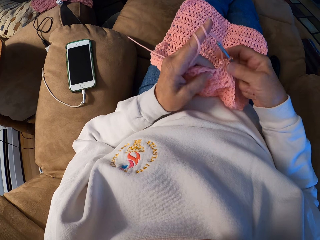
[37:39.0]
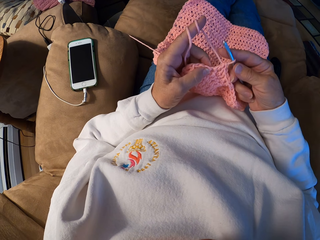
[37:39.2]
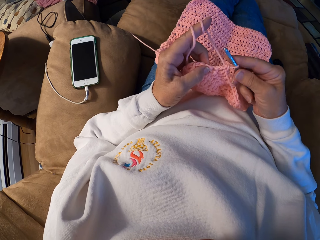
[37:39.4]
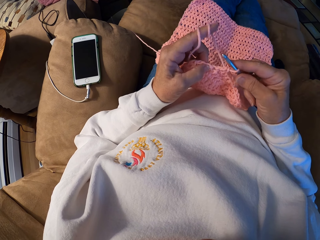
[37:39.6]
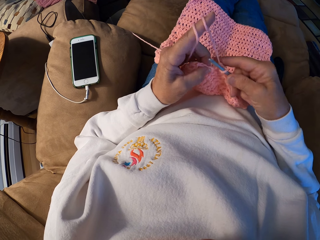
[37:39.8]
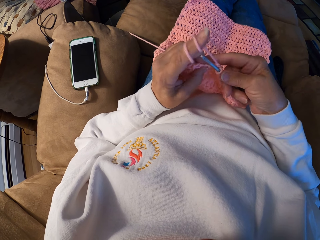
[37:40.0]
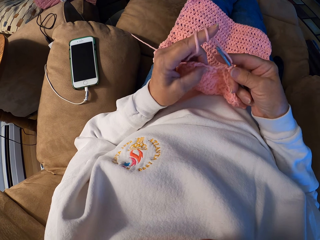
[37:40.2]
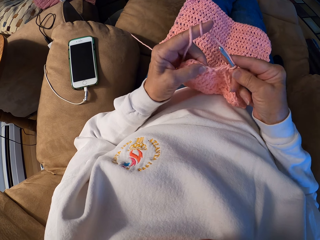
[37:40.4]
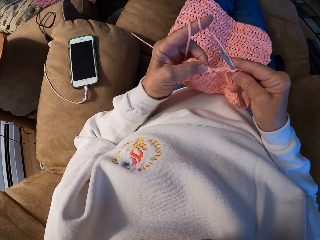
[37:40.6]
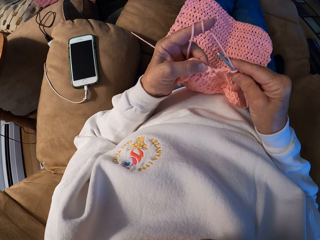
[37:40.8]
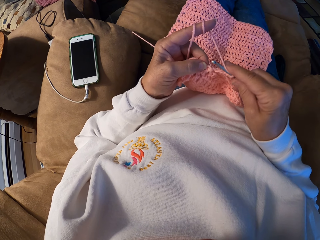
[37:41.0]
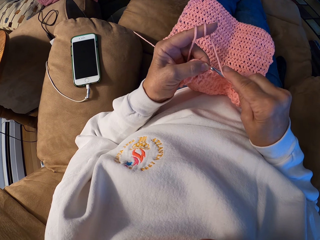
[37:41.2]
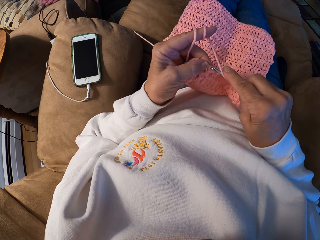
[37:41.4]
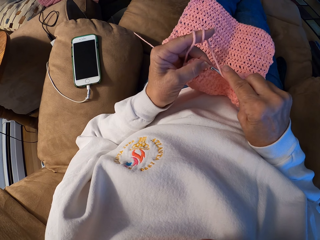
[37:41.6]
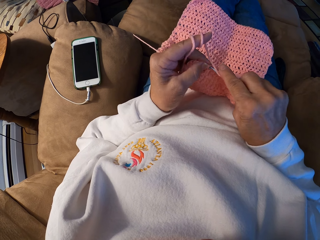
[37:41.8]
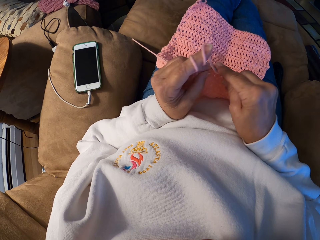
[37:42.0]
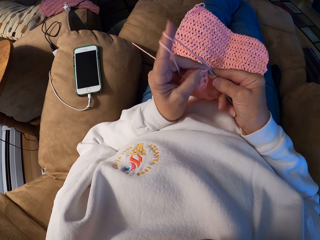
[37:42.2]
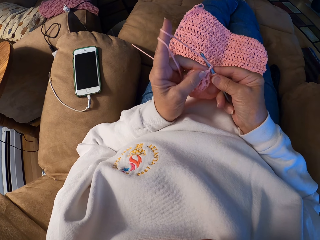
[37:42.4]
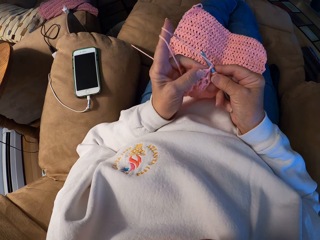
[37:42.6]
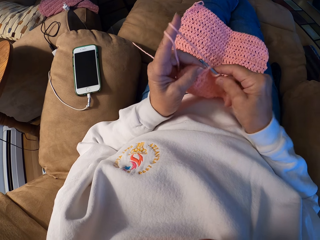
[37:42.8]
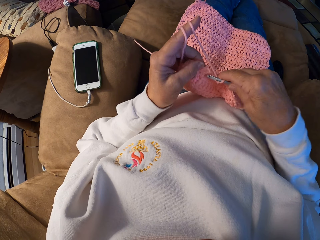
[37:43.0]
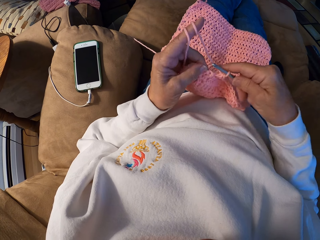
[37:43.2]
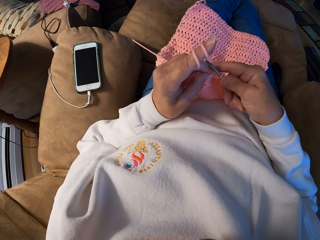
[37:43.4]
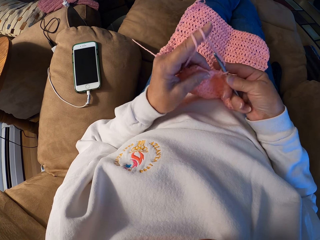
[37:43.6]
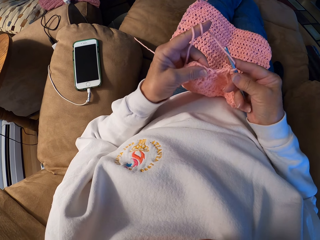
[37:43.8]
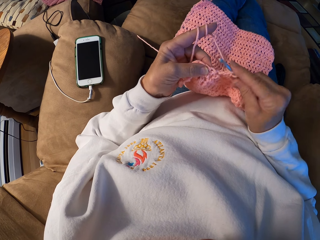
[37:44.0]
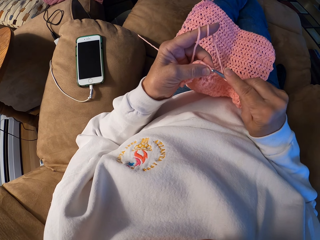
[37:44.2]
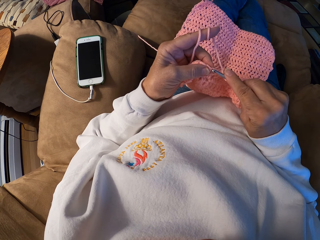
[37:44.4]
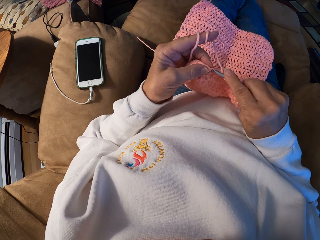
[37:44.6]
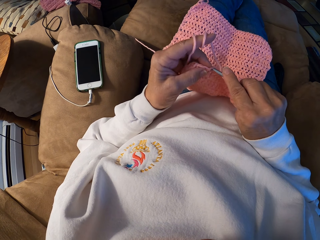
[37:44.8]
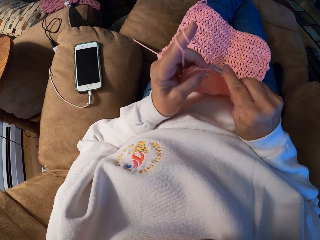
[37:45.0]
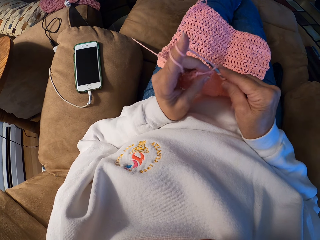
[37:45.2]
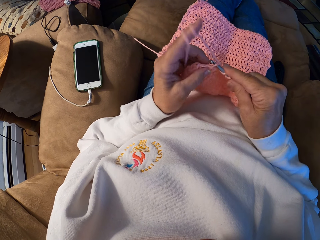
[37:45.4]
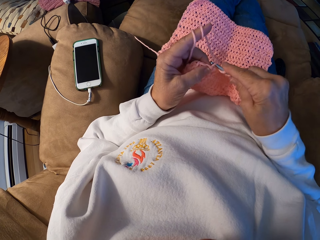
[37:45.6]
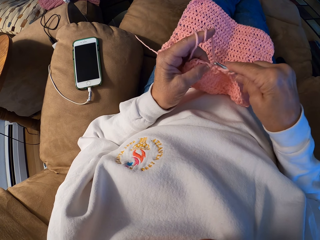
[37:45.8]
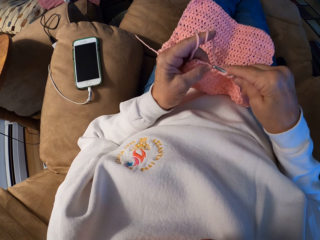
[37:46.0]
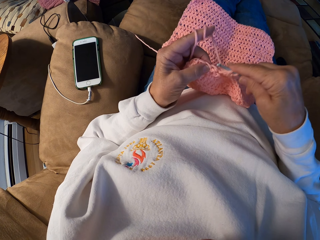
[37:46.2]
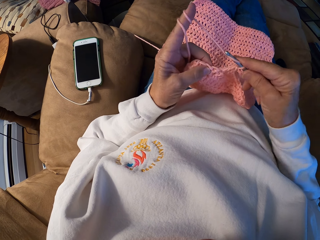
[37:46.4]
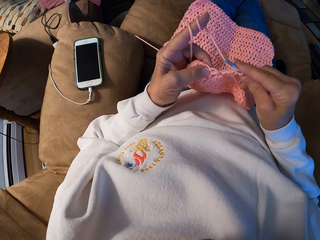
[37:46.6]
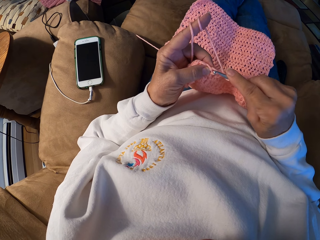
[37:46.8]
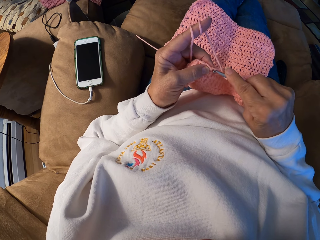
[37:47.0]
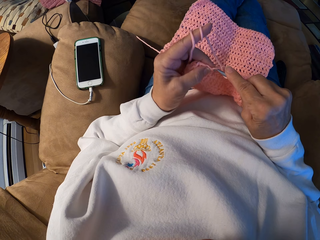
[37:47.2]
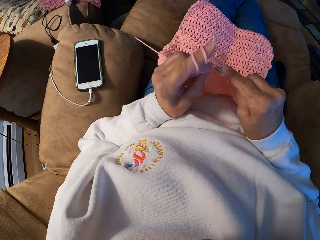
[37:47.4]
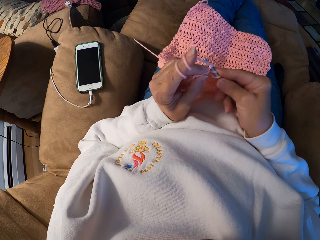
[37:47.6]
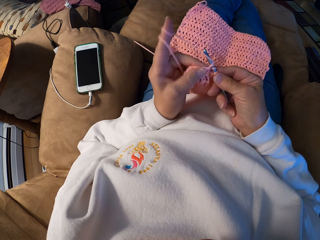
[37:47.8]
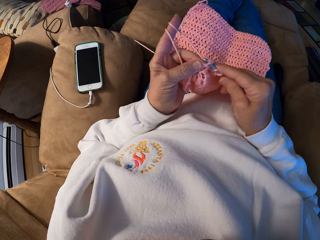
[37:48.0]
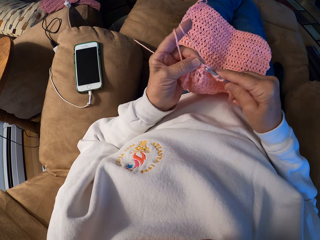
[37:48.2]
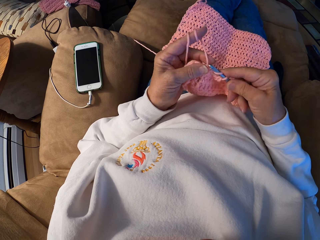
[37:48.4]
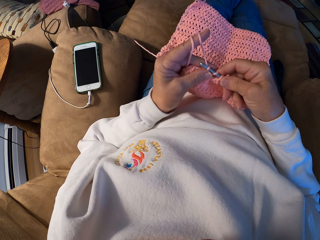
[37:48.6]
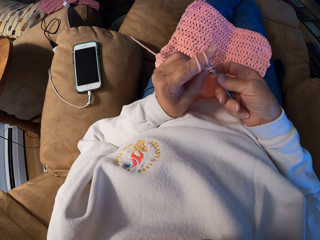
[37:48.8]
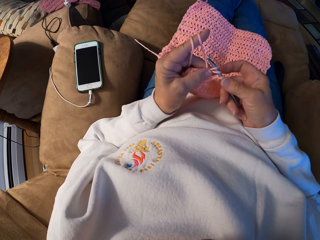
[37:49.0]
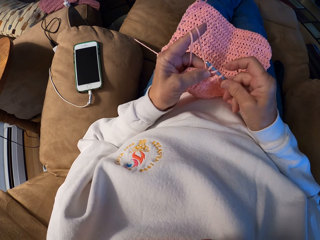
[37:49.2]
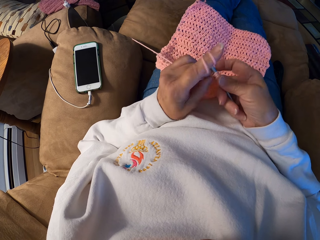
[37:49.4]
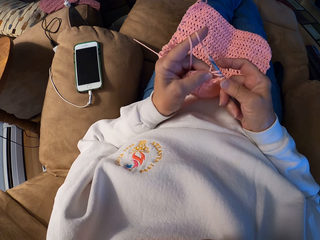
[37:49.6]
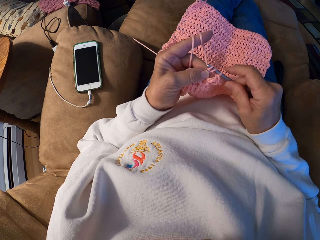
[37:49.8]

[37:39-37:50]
The camera wearer crochets the yarn with the crochet hook.

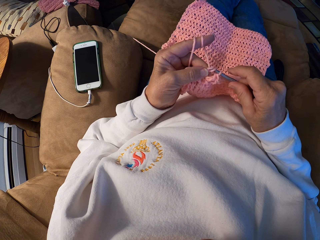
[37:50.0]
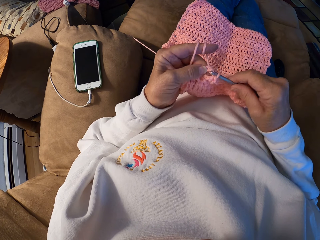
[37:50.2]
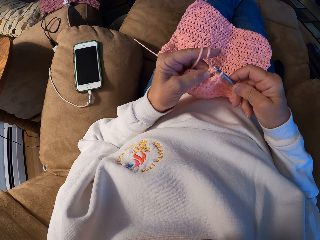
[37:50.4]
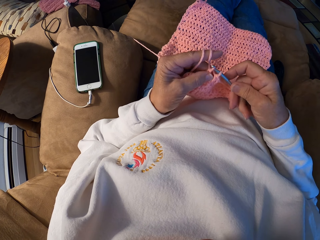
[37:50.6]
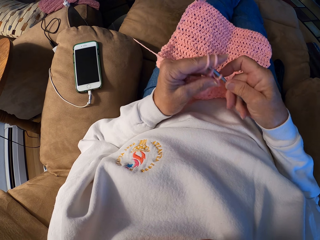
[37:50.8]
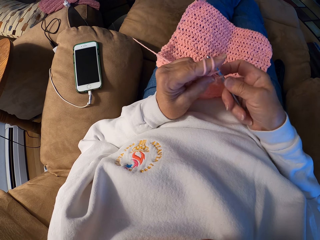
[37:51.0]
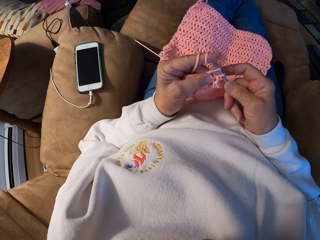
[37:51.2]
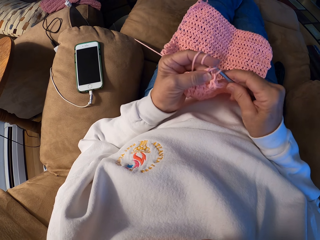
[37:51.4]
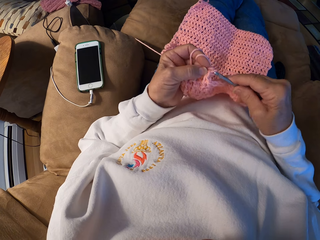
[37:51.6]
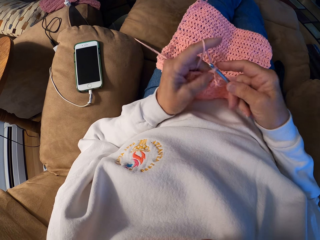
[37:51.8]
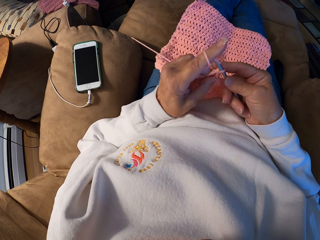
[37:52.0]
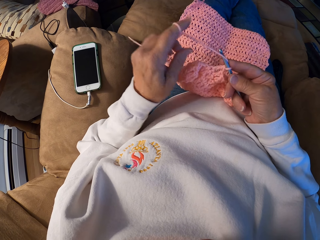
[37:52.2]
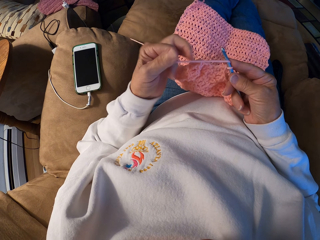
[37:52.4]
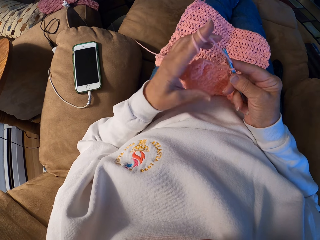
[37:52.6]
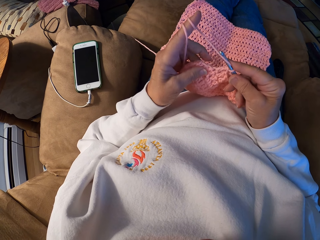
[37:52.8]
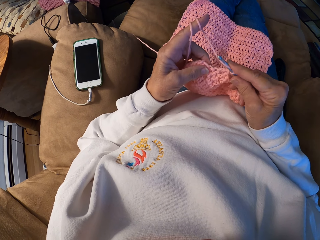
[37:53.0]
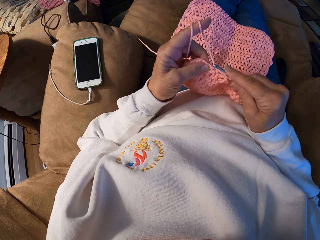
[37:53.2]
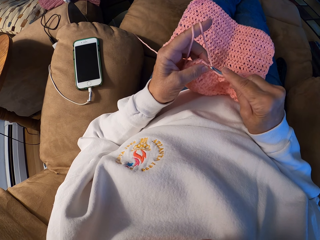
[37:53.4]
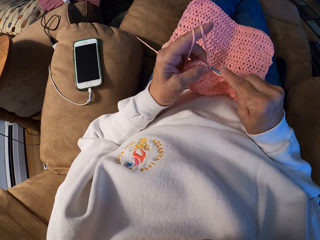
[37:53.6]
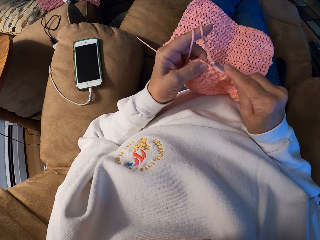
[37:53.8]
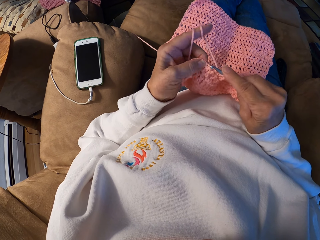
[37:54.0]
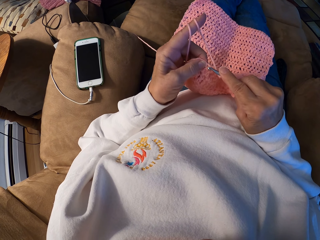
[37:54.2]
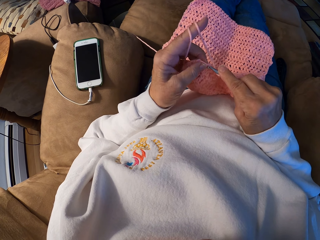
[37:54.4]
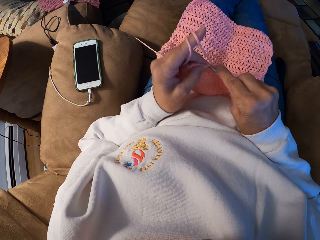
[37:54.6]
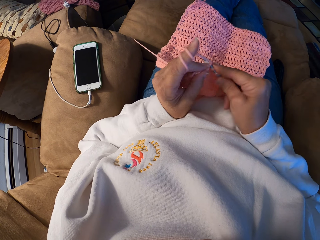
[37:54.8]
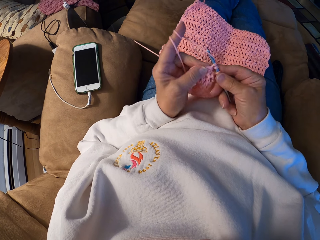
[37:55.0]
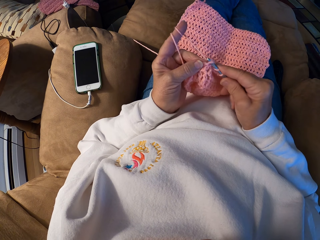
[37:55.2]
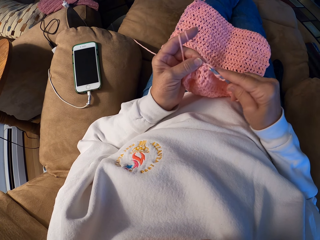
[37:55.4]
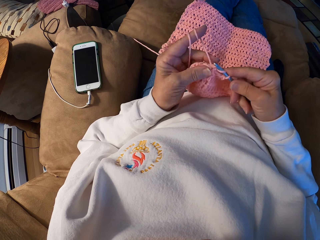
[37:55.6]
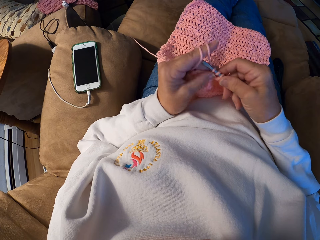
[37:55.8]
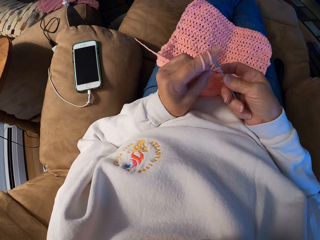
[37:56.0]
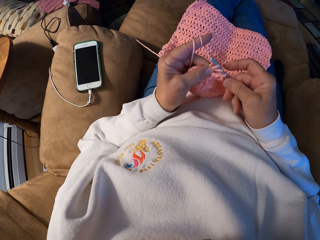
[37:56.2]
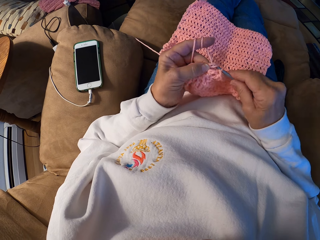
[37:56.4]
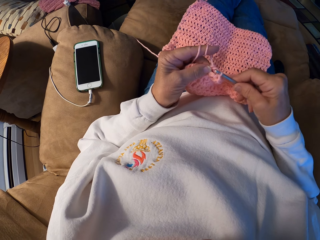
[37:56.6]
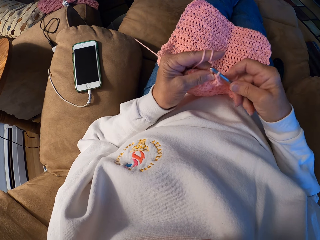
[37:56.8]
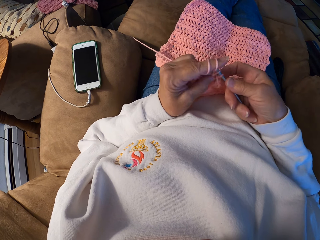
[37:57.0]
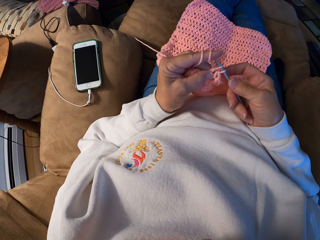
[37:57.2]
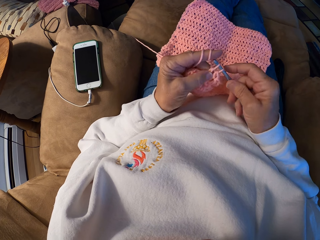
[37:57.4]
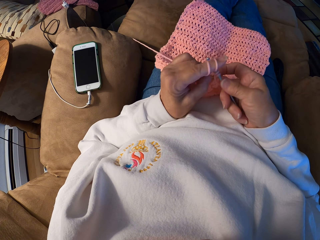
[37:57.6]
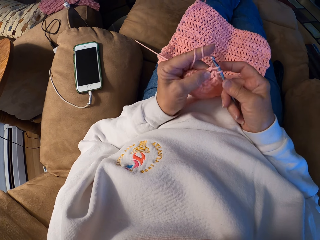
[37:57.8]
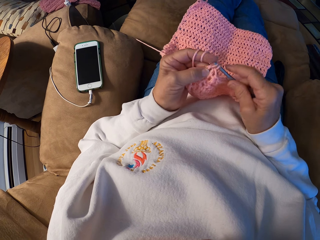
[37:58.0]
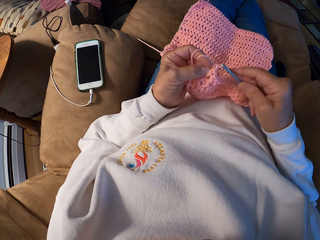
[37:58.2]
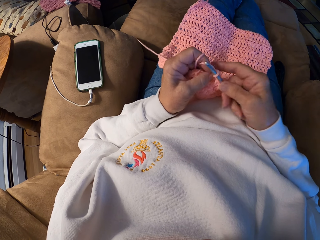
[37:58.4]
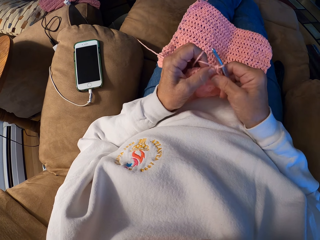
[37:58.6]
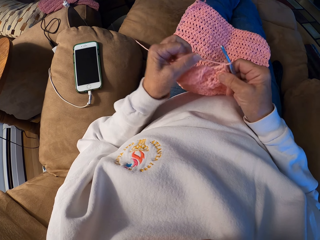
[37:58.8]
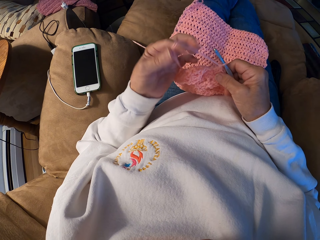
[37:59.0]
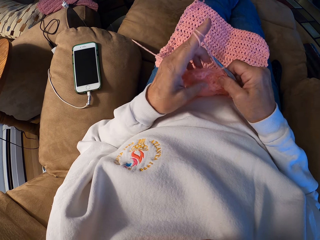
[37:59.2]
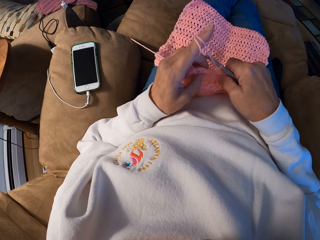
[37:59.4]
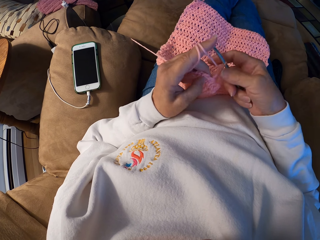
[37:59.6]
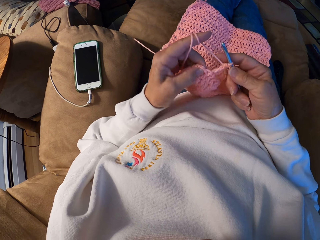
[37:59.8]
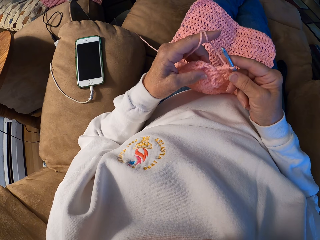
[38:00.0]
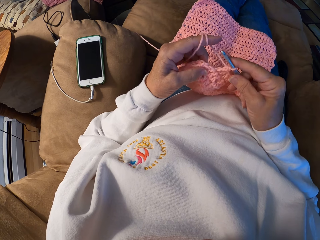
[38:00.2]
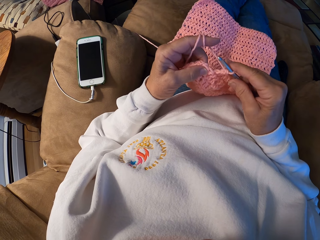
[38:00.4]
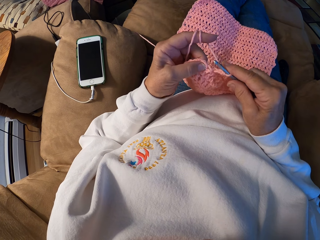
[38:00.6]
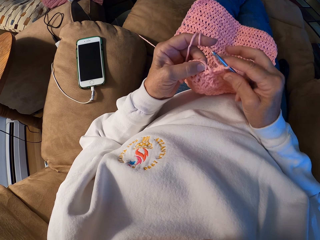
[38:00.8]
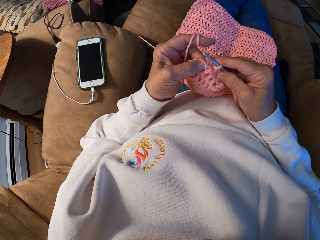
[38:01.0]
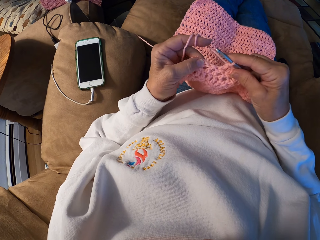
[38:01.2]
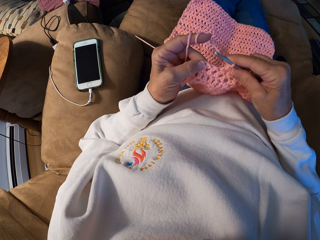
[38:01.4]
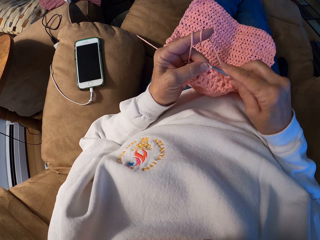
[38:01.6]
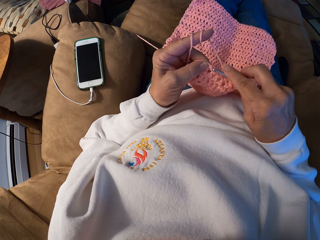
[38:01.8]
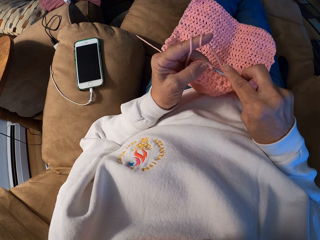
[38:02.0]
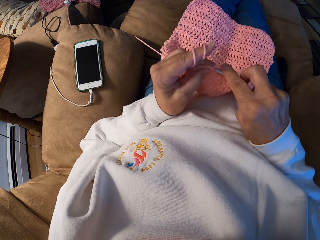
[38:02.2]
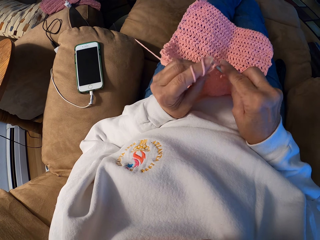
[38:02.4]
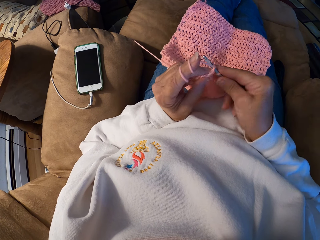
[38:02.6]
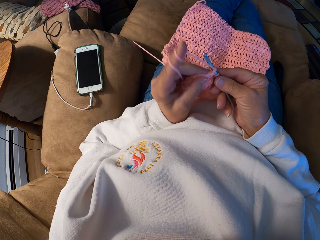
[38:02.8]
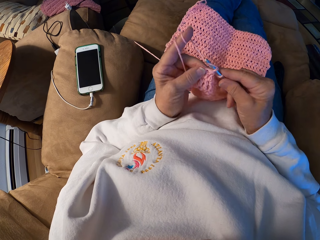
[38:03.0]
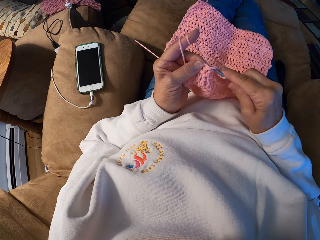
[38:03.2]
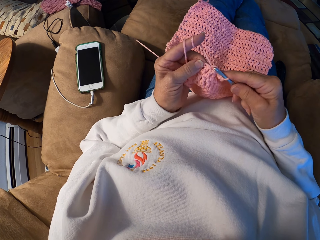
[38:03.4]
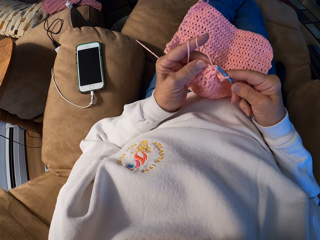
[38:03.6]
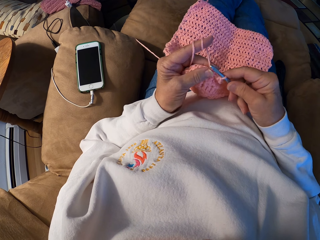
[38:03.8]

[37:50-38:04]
The camera wearer winds the yarn with her left index finger. She crochets the yarn with the crochet hook. She winds the yarn with her left index finger. She crochets the yarn with the crochet hook.
